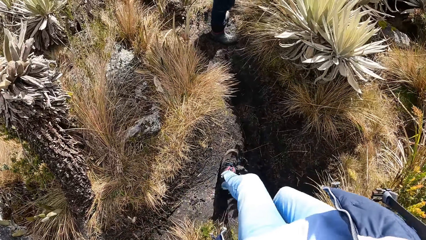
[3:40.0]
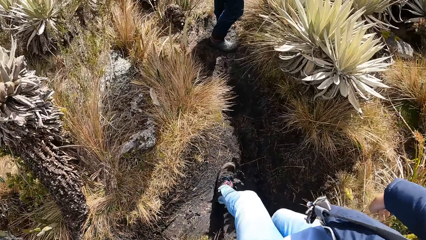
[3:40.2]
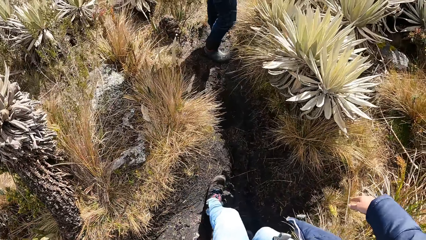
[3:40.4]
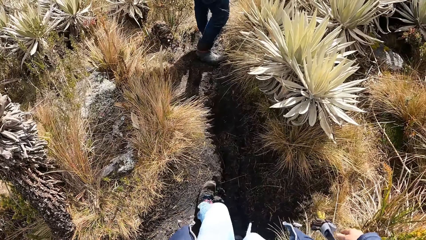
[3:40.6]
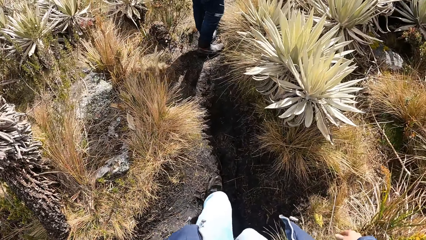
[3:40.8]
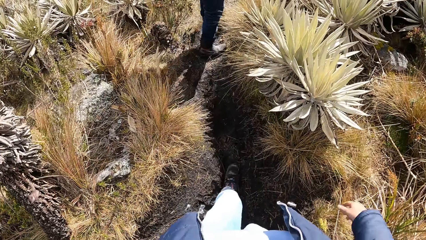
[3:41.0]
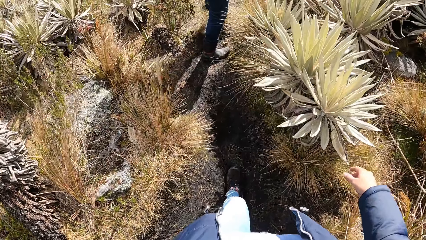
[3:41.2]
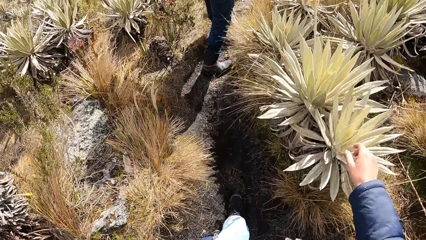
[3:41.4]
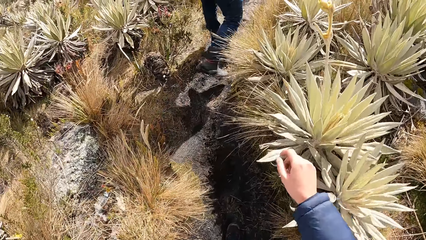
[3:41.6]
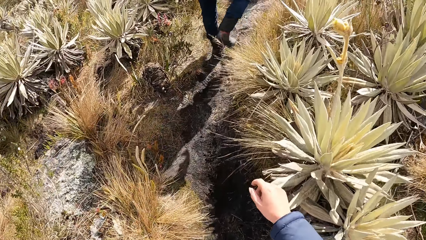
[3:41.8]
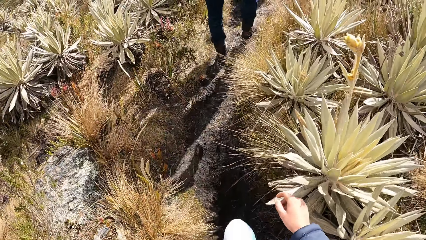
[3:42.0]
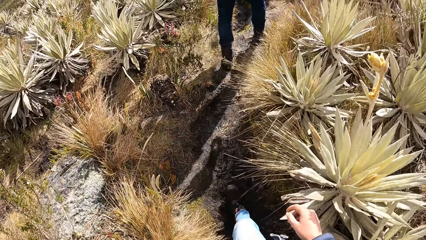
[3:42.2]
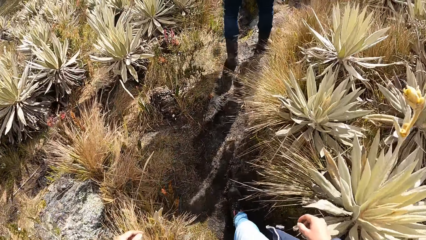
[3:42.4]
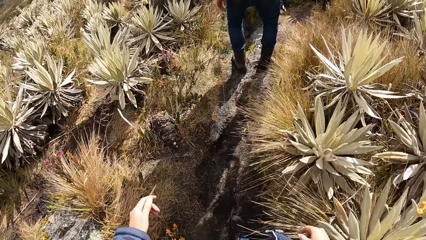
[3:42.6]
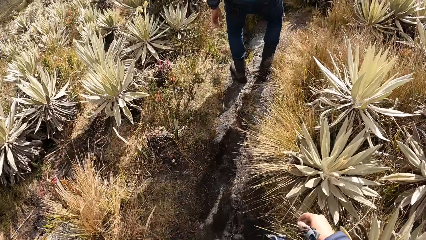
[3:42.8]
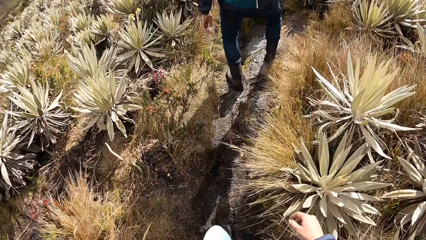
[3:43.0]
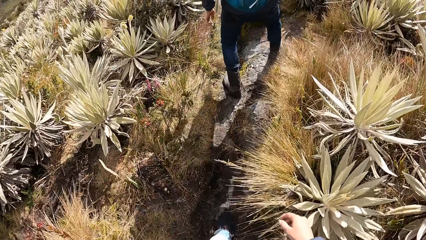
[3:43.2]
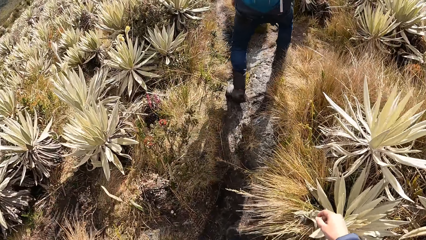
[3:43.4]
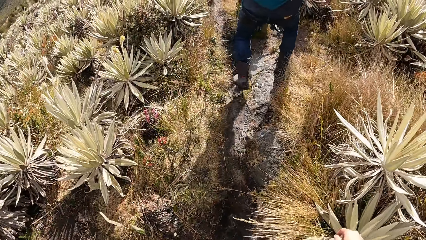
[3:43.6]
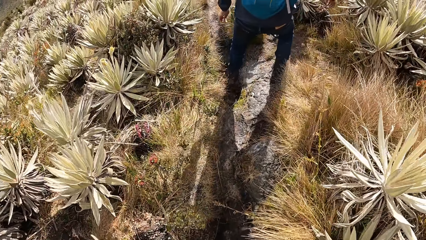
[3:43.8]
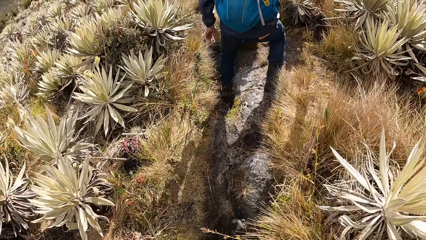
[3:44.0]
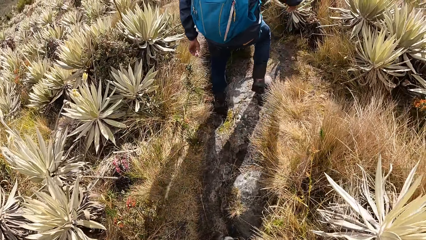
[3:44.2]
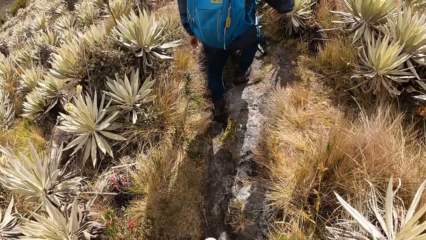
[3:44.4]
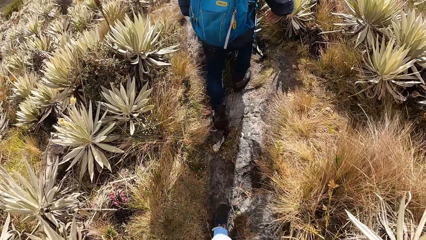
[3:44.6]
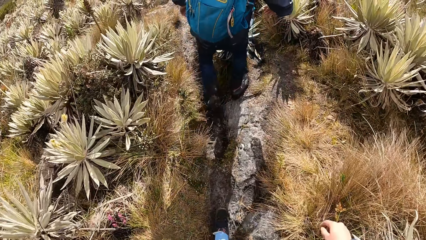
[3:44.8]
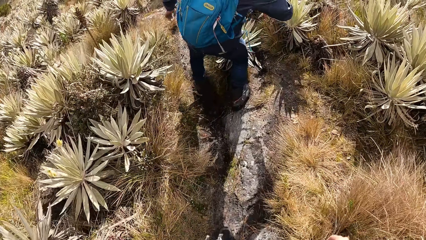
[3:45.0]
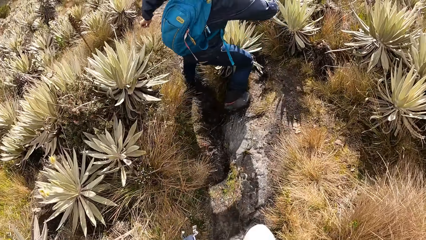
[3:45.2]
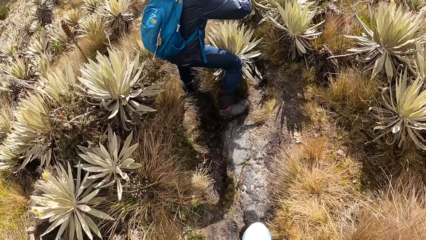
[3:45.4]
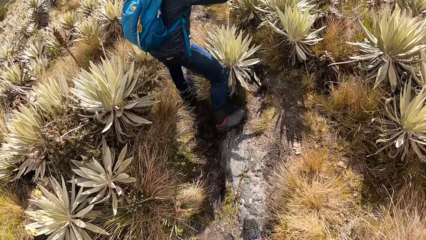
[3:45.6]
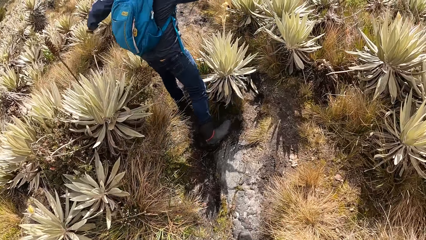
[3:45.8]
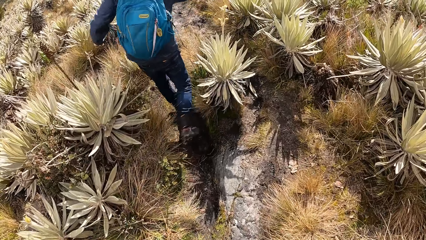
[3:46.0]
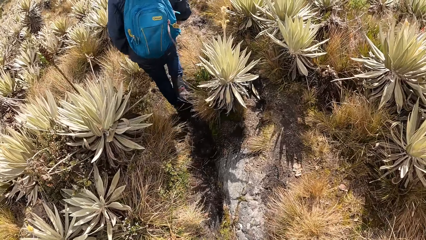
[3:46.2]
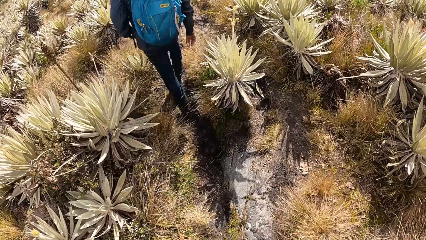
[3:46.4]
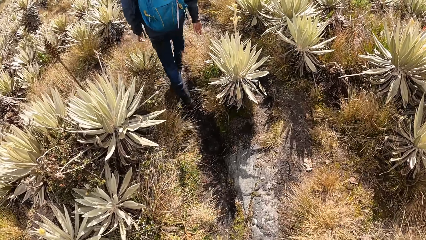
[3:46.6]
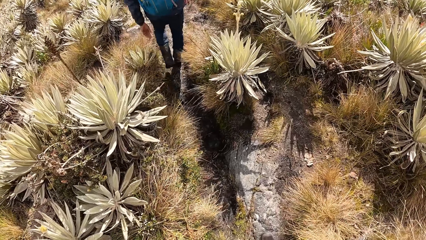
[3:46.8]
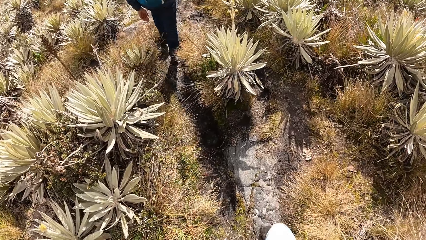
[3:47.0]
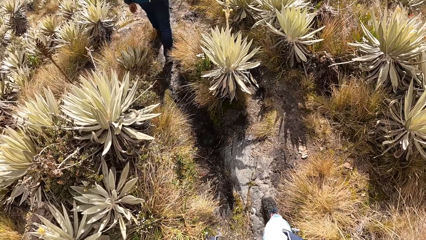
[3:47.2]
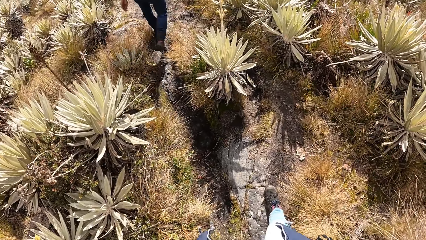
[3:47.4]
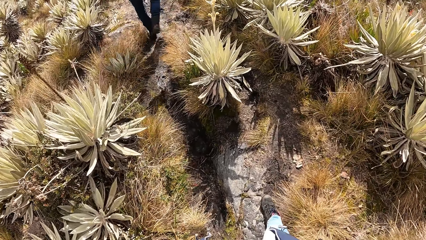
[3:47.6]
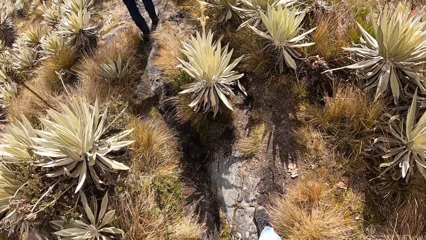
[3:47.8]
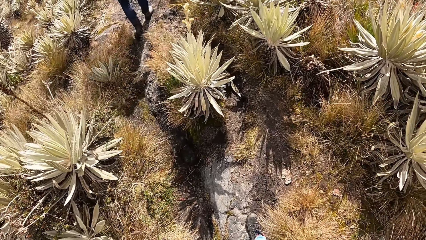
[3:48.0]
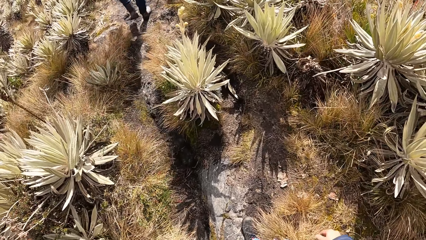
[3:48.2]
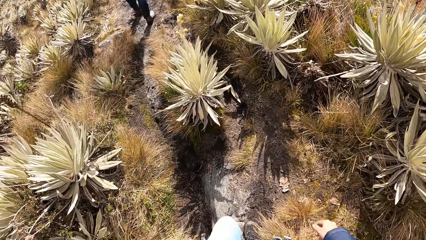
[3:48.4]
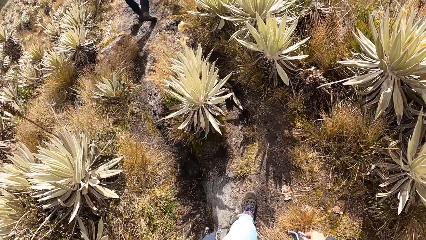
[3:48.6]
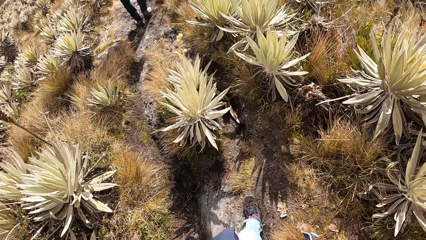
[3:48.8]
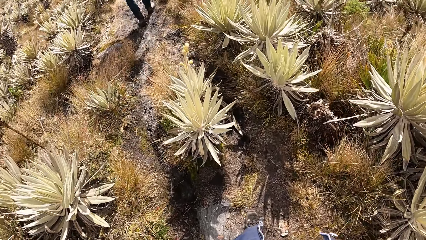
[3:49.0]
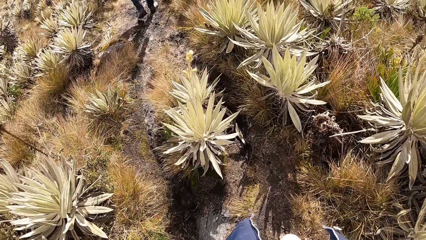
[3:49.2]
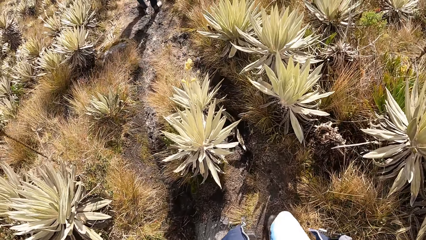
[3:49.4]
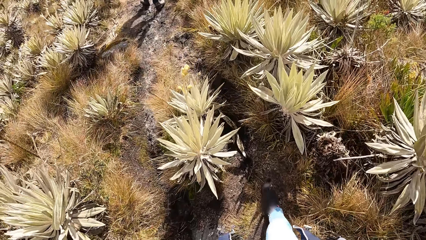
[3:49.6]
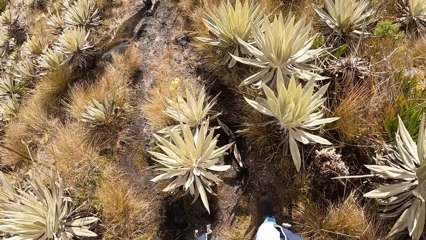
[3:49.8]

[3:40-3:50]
A man walks around. The camera wearer walks around.

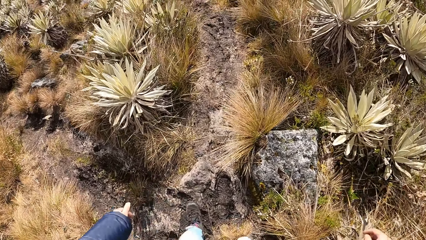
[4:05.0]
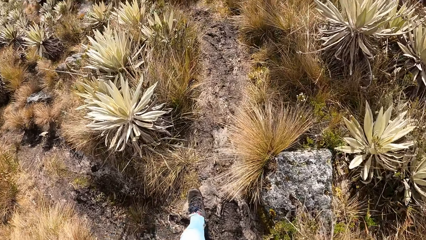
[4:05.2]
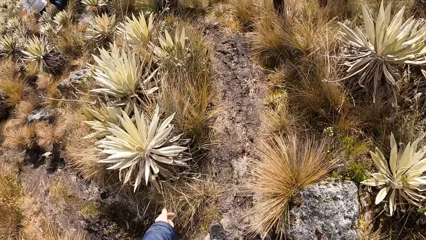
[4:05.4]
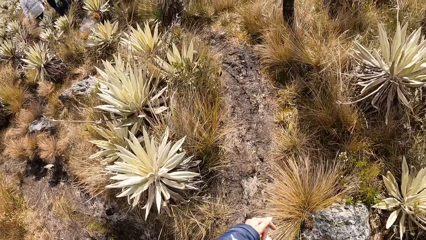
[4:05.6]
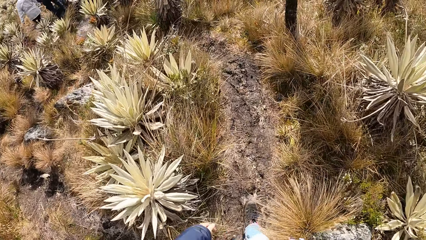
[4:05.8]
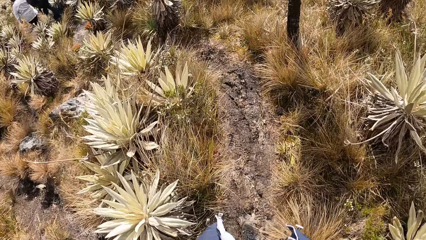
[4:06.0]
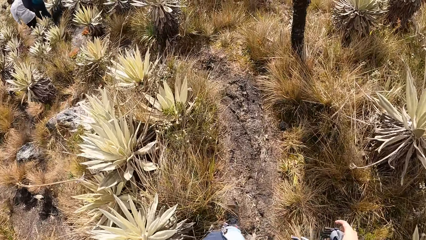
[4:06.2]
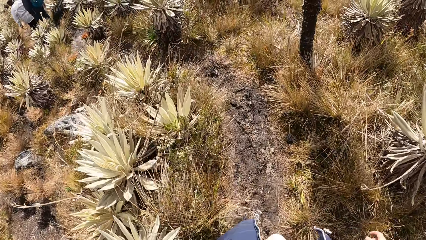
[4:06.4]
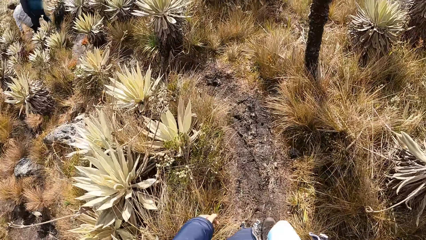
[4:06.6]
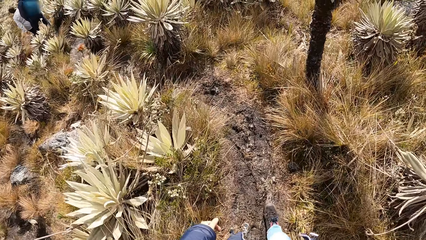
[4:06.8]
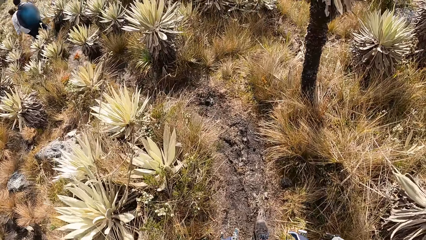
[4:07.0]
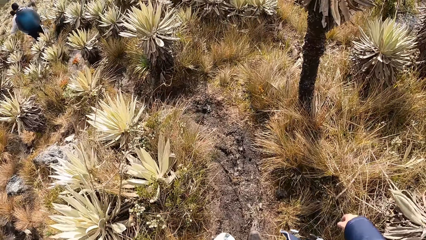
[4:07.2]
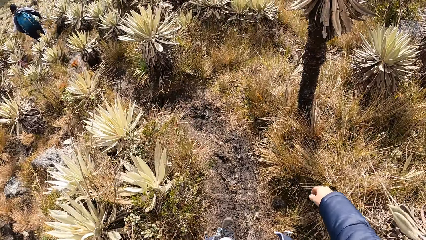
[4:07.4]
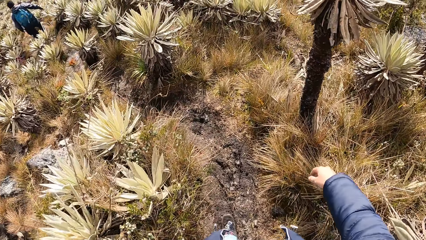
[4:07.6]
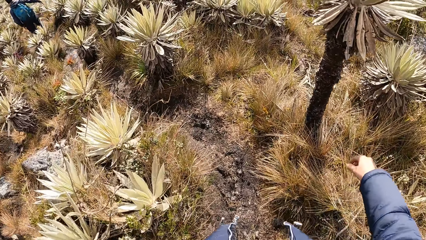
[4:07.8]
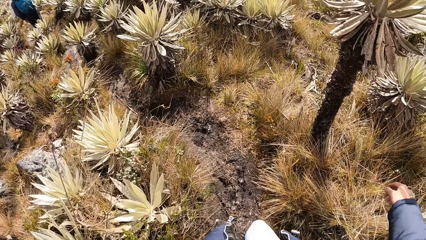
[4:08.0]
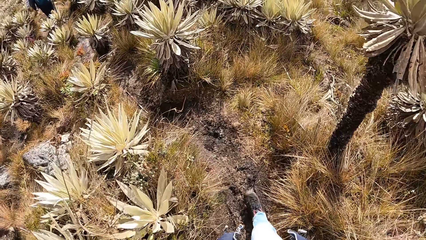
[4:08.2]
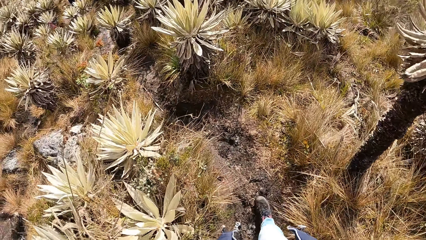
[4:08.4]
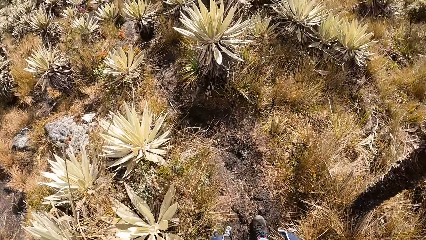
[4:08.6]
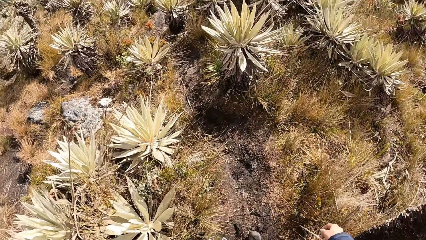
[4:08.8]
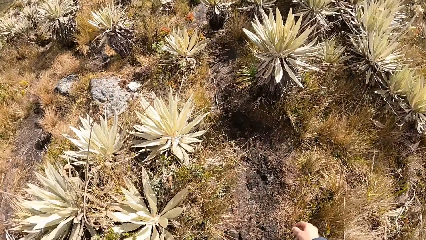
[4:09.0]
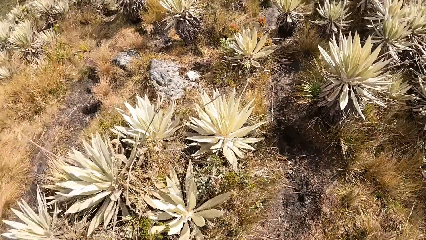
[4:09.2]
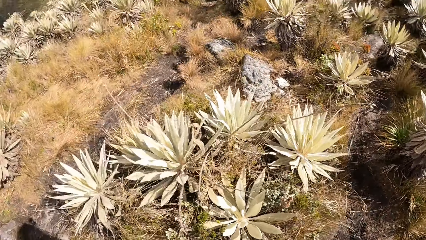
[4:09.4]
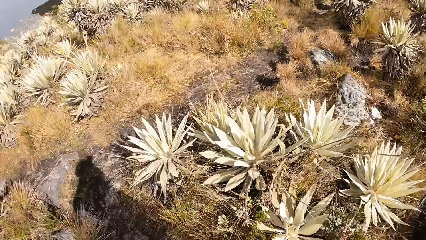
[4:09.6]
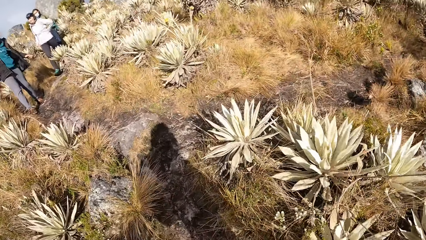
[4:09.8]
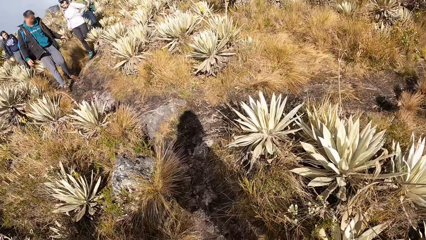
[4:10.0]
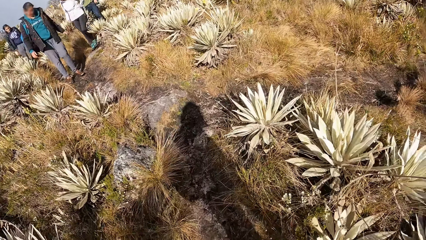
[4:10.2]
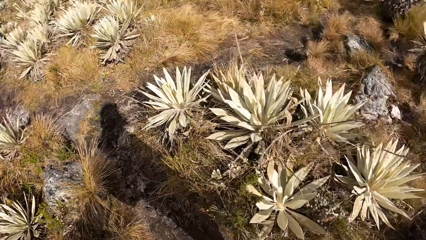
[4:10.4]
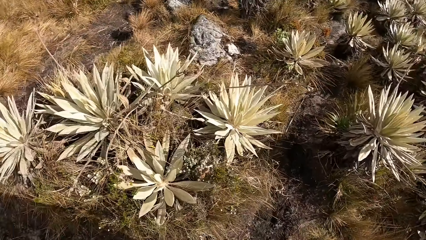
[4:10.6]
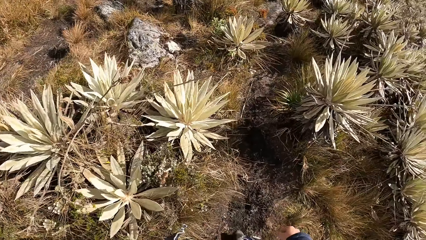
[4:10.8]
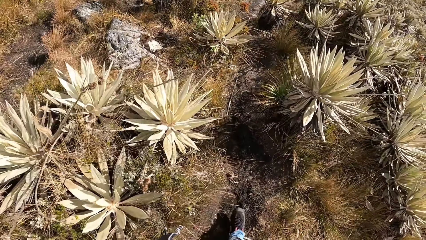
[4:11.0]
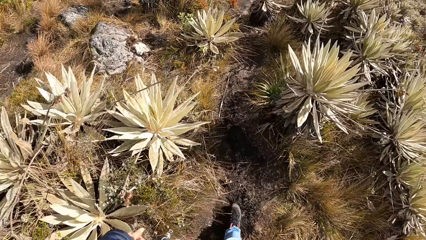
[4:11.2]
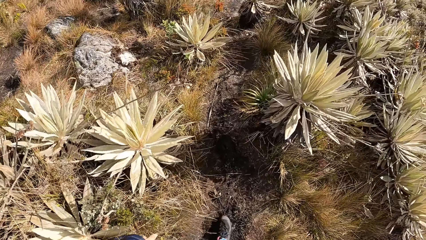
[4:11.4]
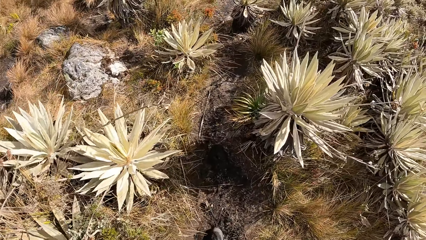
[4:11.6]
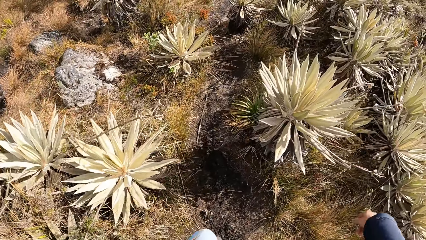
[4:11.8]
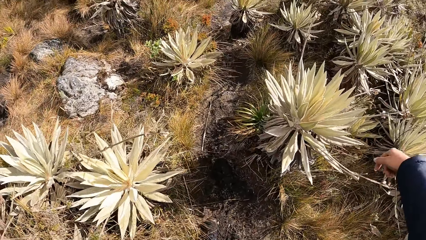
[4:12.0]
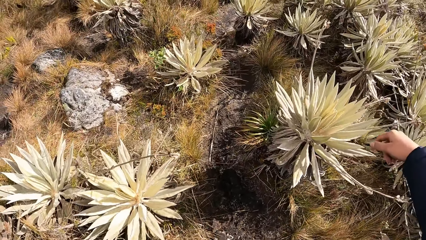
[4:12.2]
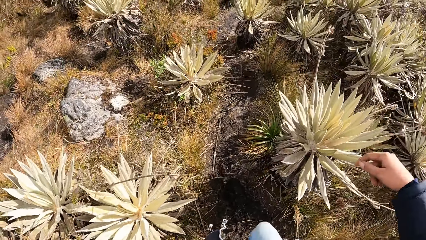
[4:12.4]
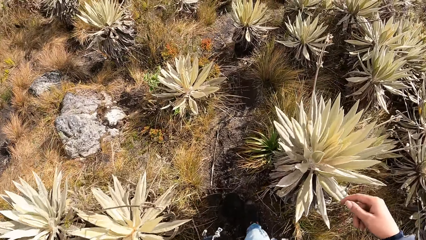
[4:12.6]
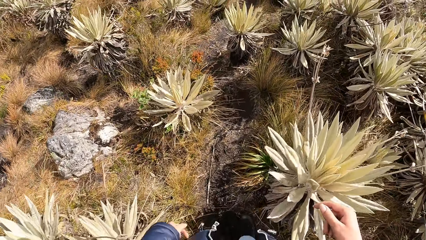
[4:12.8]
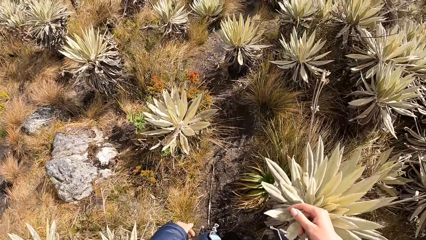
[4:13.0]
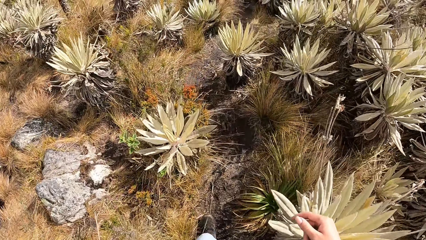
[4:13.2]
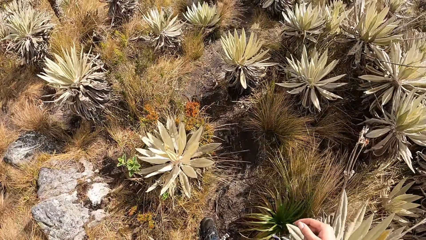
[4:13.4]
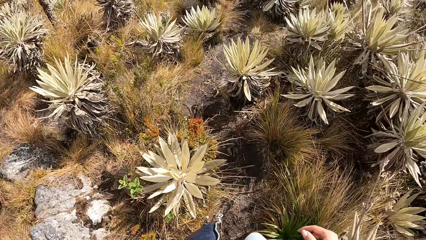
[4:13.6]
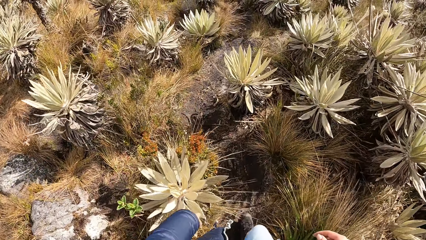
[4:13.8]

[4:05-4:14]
A lady walks around. The camera wearer looks around. They walk around on a scrubland.
